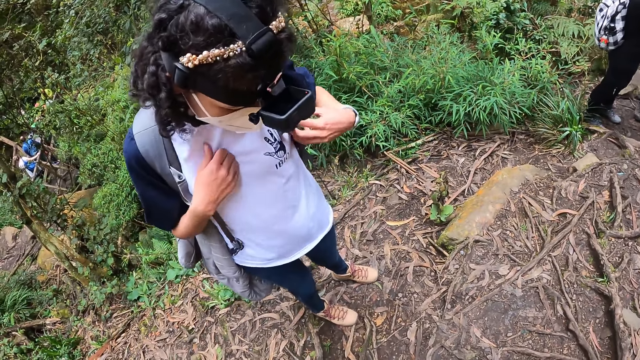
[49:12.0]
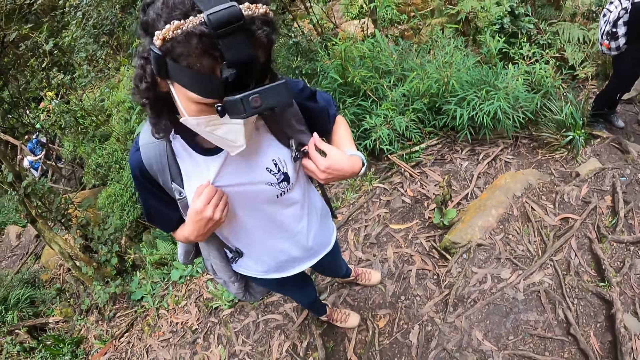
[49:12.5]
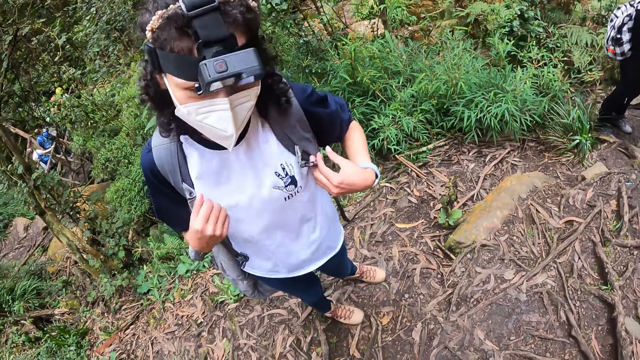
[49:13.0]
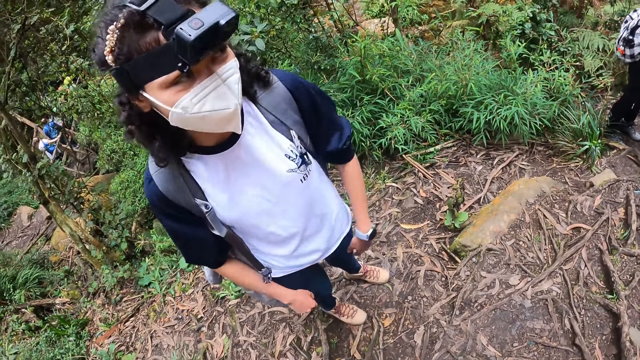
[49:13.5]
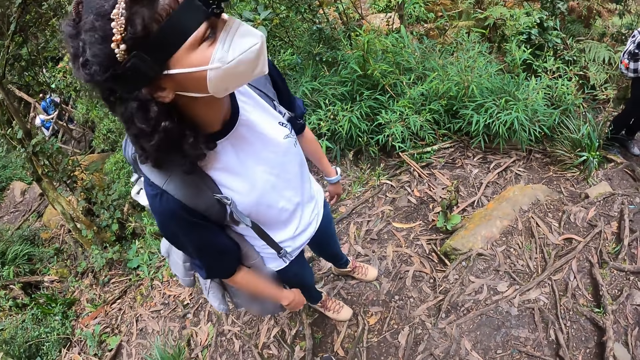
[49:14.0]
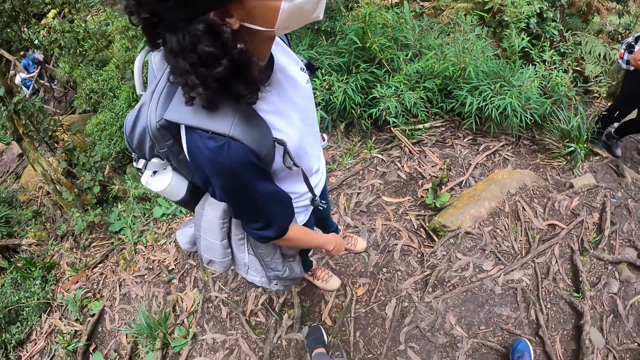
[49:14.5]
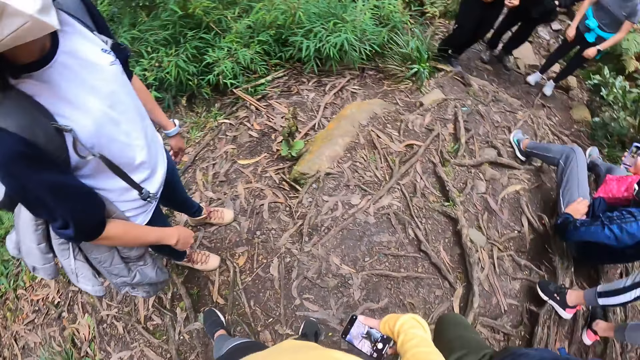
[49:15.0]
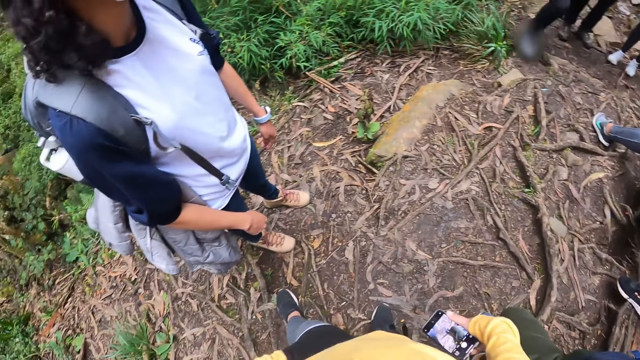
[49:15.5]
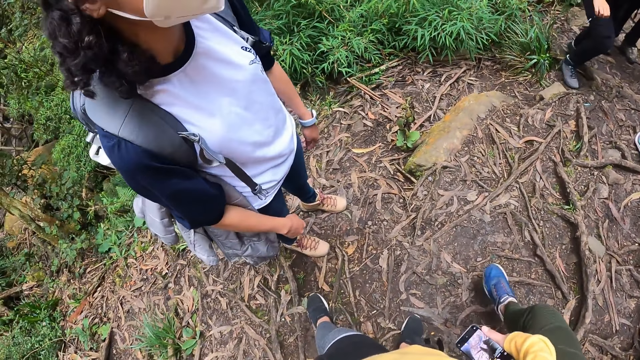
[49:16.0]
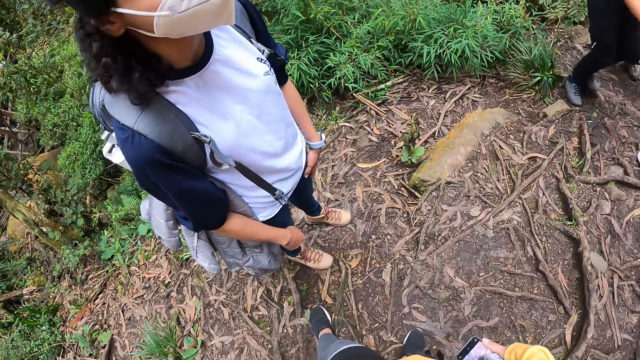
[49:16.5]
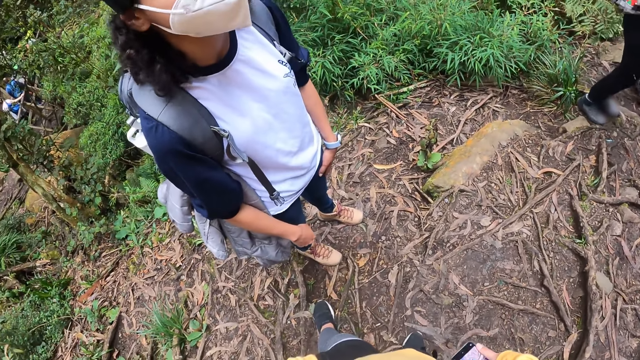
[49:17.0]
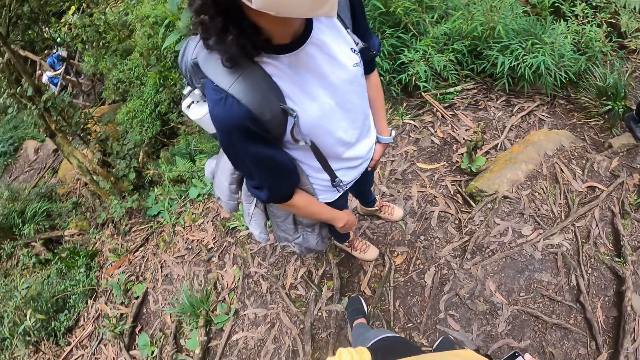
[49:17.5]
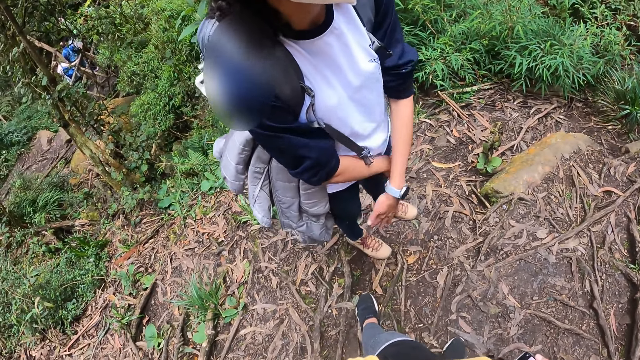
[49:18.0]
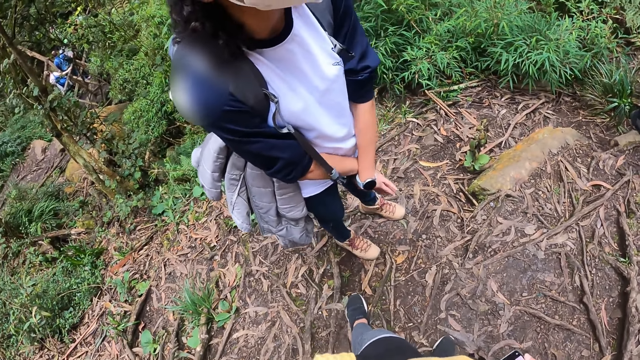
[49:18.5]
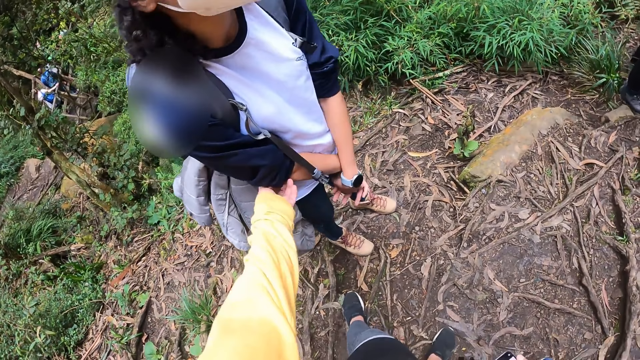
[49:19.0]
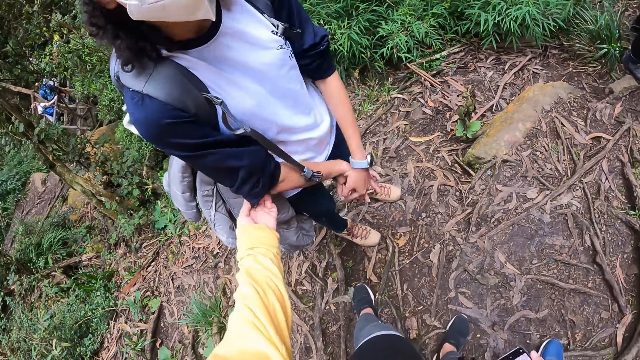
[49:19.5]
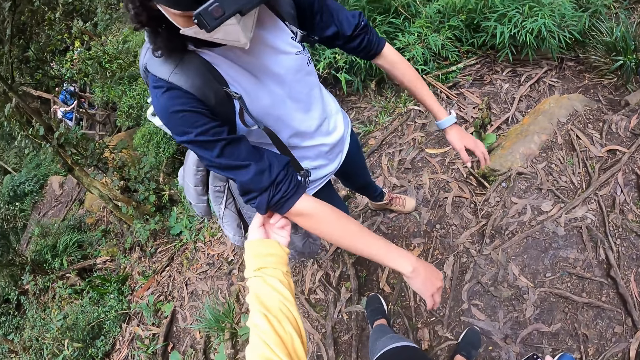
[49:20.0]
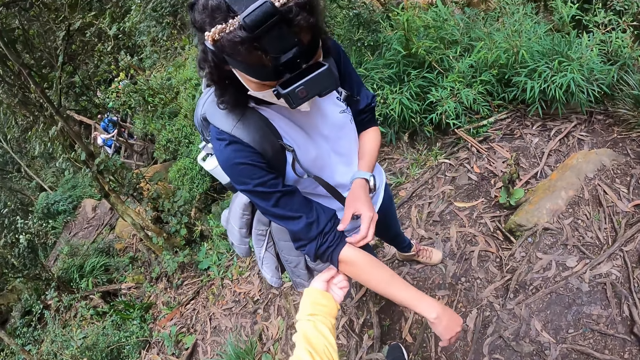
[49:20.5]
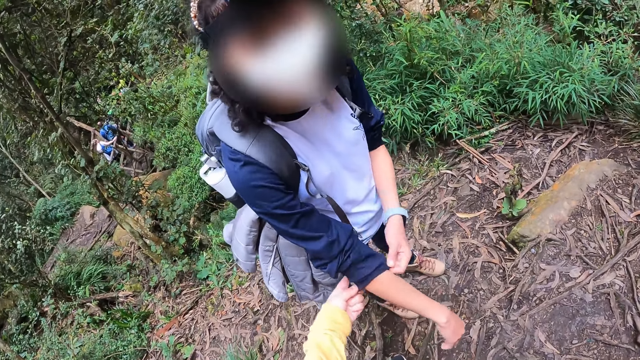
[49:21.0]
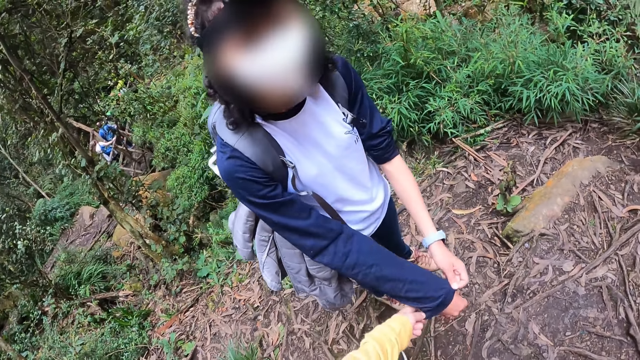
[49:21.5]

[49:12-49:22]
The woman pulls her top with both hands. The woman touches her sweater. The camera wearer holds a phone. Another person moves a foot. The woman nods the head and crosses the hands. The camera wearer touches the woman on her top right sleeve with her left hand. The woman stretches both hands. The woman pulls down her top right sleeve with her left hand. The woman and the camera wearer adjust the sleeve of the sweater.

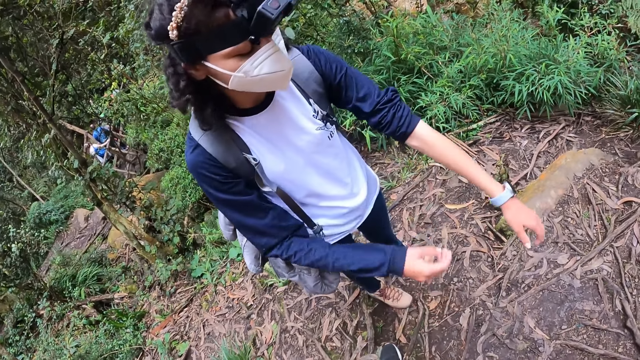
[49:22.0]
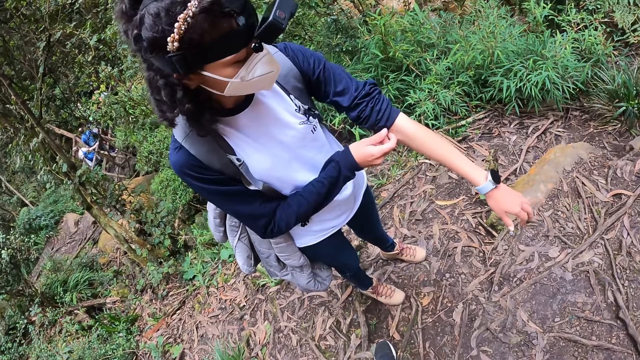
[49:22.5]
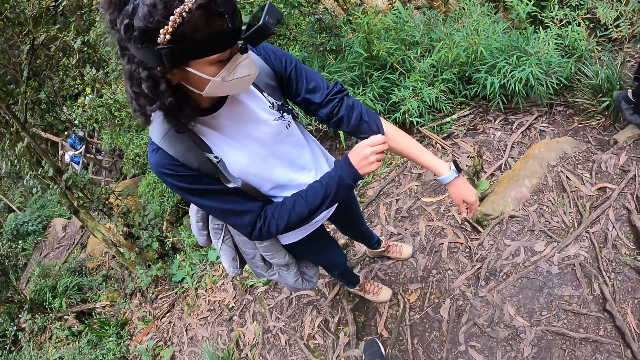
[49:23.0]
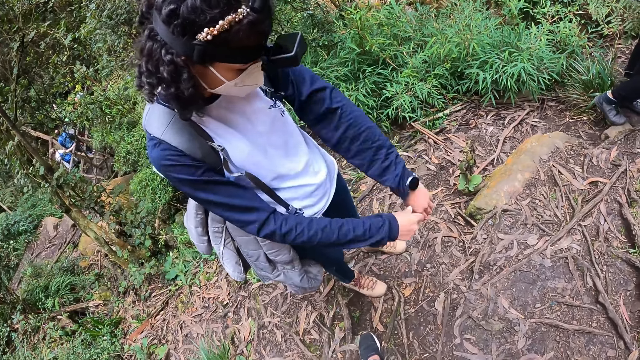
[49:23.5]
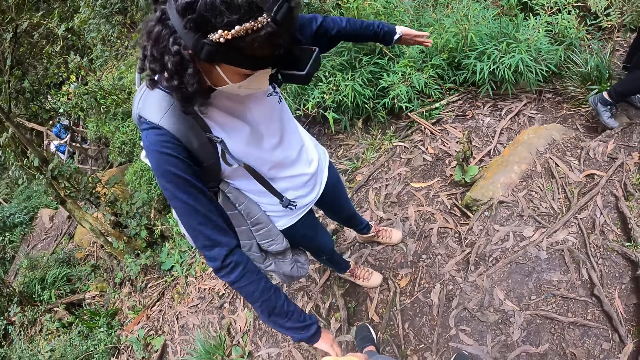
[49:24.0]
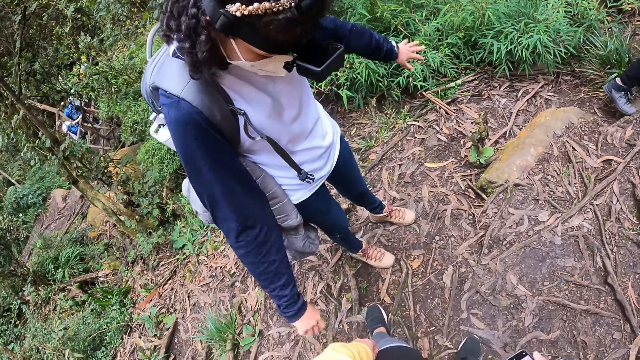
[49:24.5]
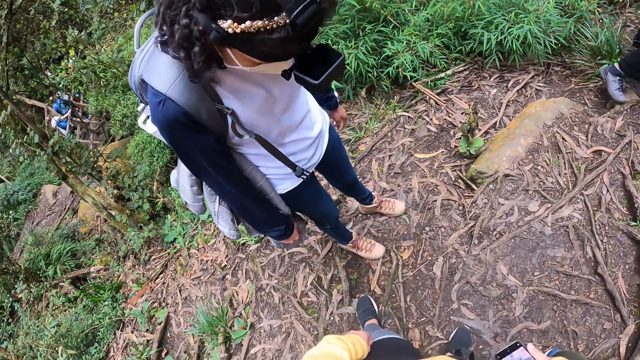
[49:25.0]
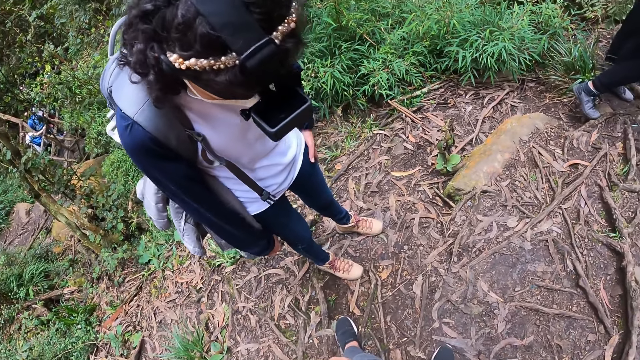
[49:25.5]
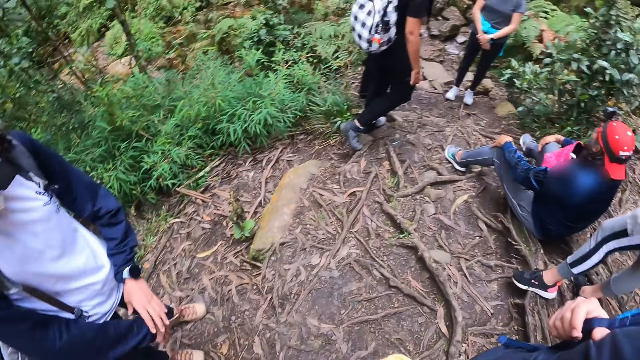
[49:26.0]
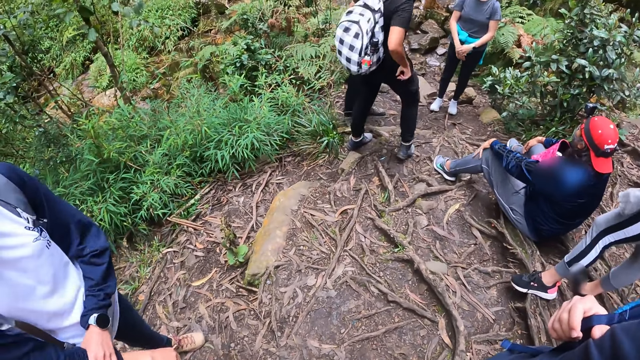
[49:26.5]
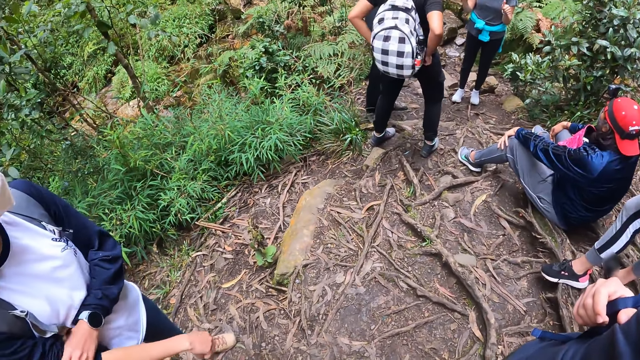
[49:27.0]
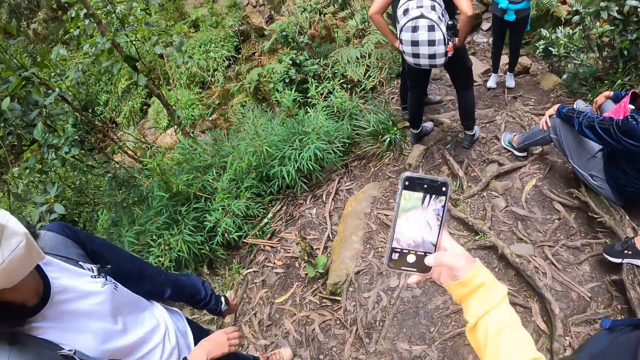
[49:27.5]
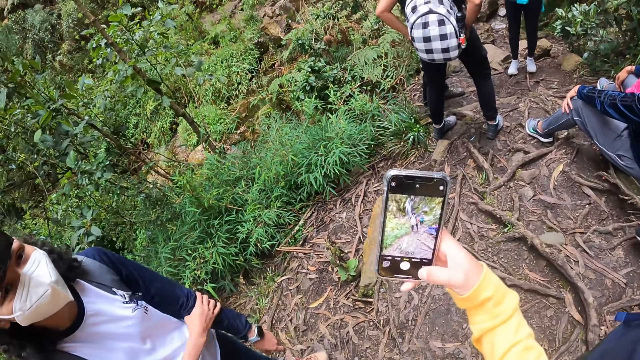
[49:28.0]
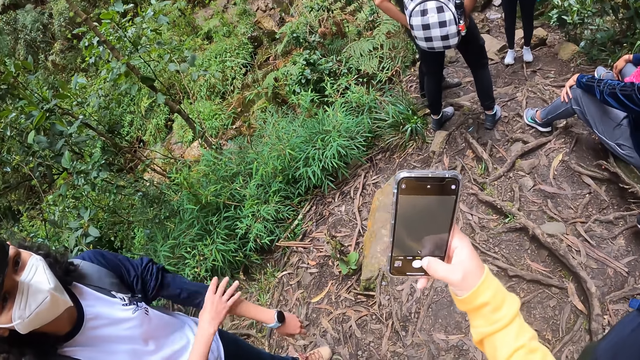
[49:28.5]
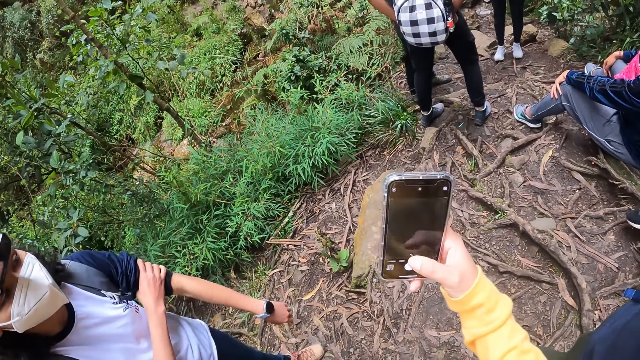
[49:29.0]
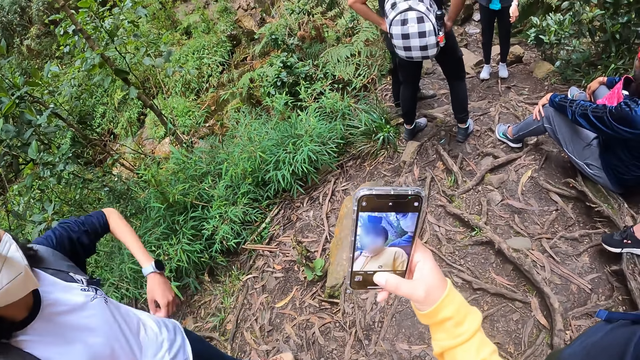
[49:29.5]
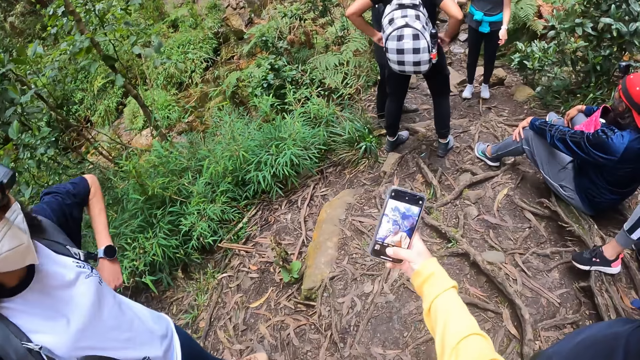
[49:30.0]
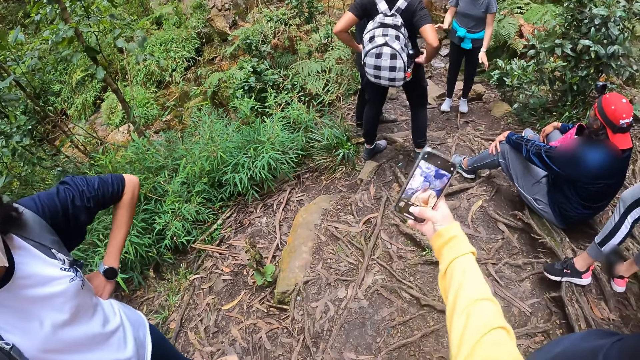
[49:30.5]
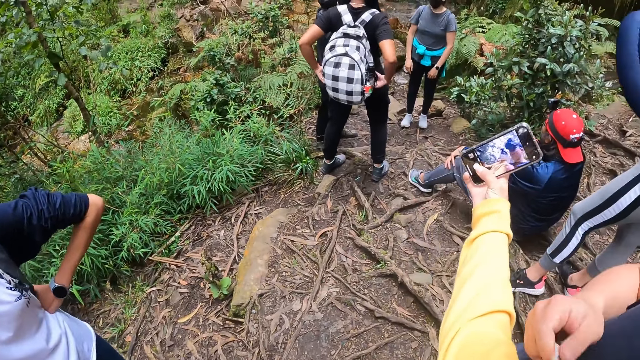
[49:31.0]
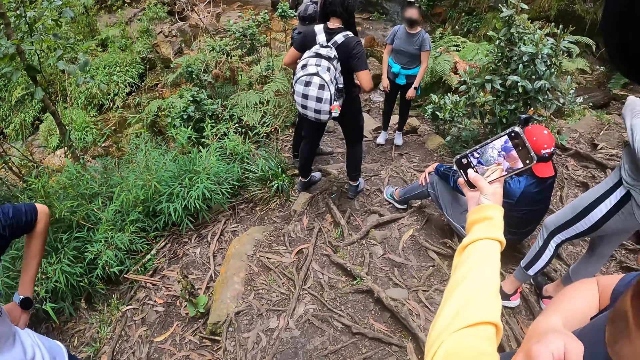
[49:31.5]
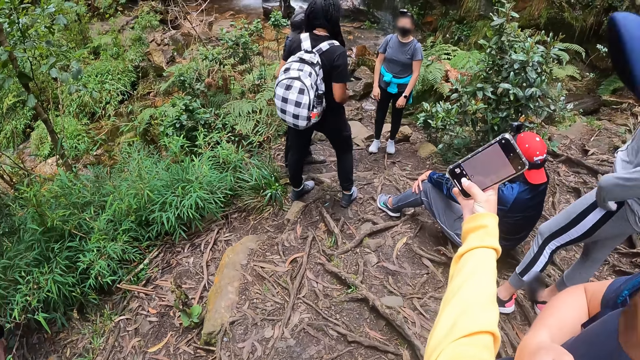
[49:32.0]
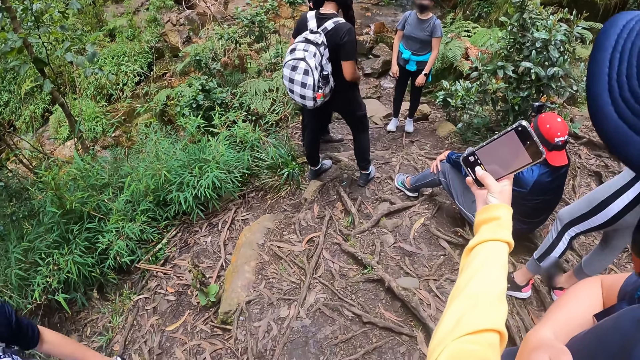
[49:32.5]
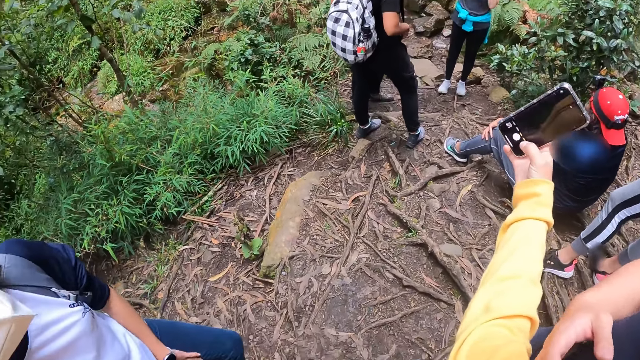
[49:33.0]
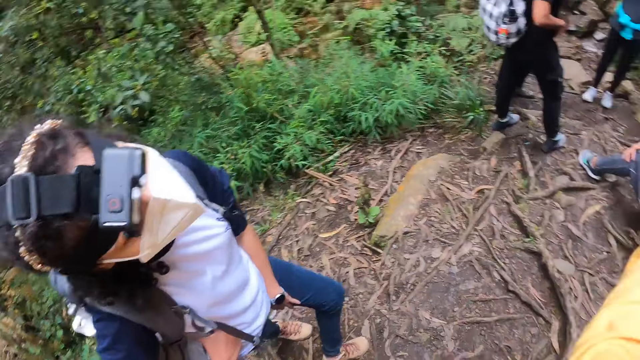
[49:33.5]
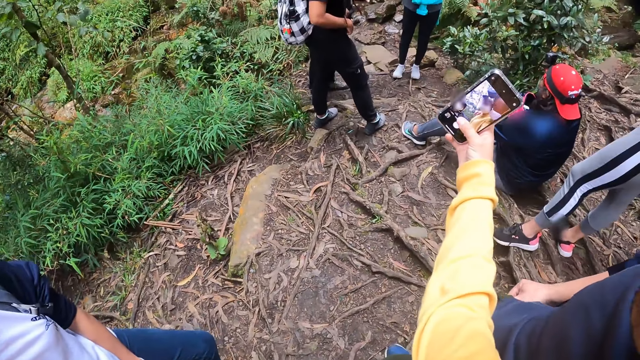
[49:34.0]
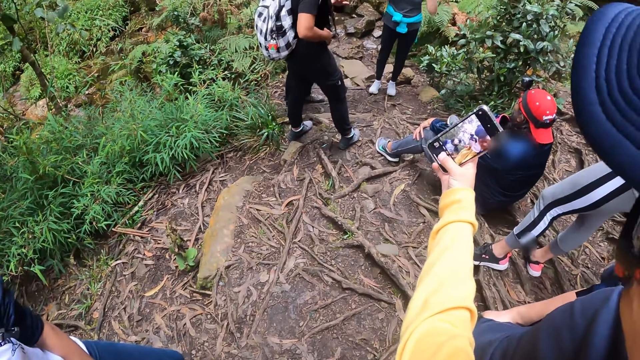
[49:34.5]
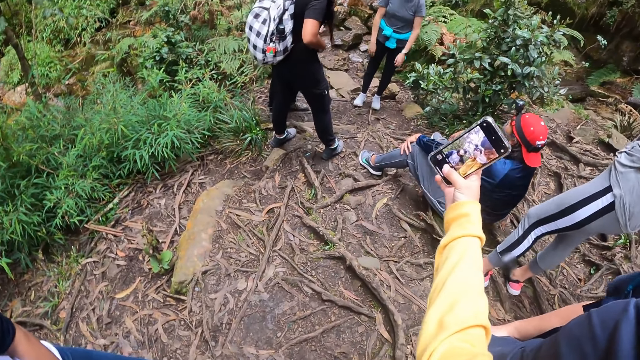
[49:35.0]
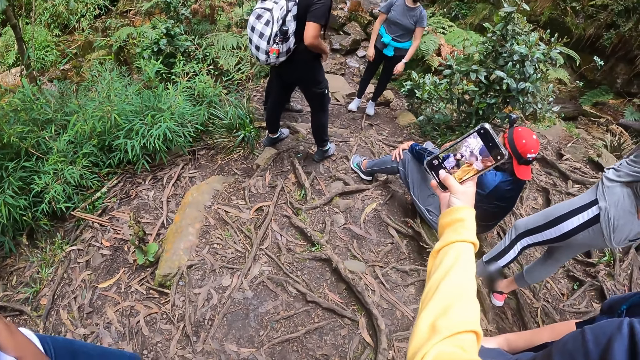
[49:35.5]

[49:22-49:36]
The woman pulls down her top left sleeve with her right hand. The woman adjusts the sleeve of the sweater. The woman shakes both hands. The camera wearer turns her head. She holds the phone in her right hand. The woman pulls up her top left sleeve with her right hand. The camera wearer operates the phone. She moves the phone further. She takes a selfie. She looks at the woman. She takes a selfie.
